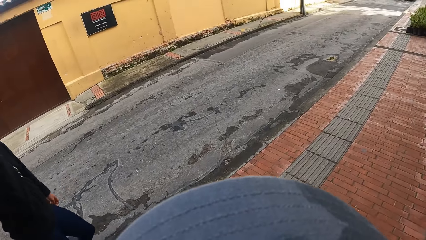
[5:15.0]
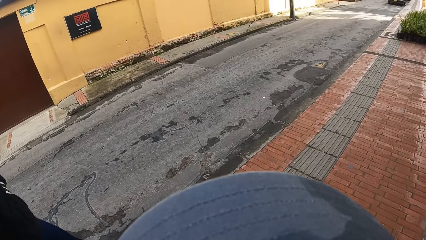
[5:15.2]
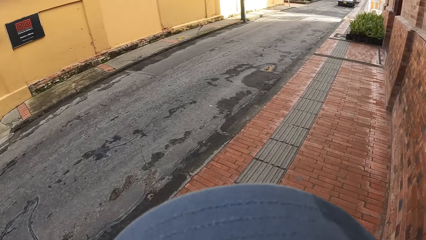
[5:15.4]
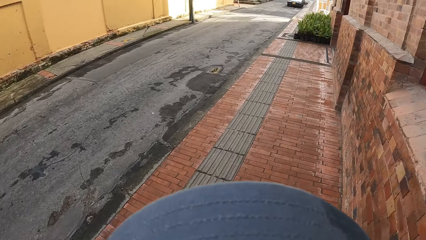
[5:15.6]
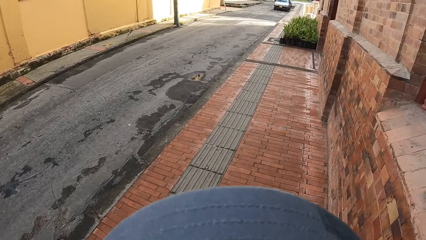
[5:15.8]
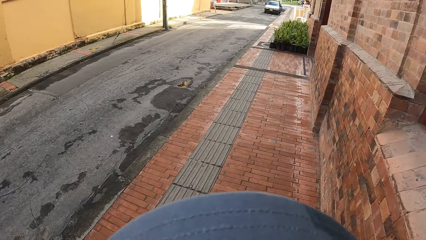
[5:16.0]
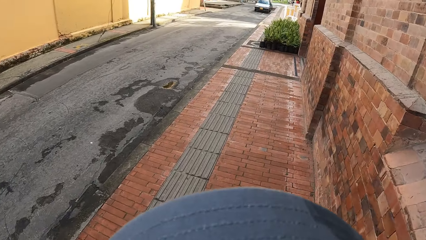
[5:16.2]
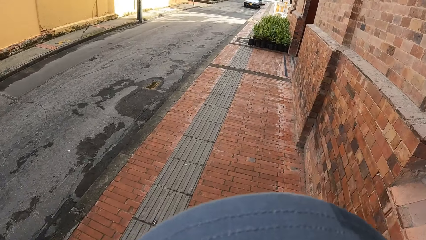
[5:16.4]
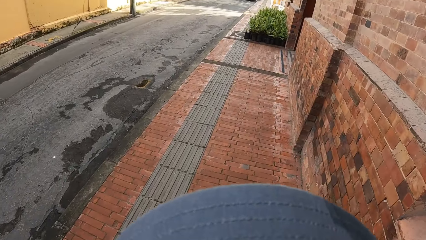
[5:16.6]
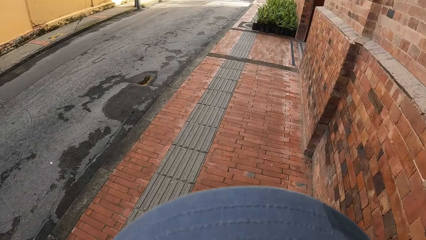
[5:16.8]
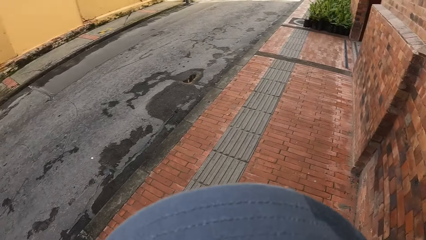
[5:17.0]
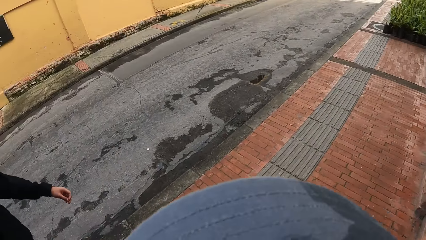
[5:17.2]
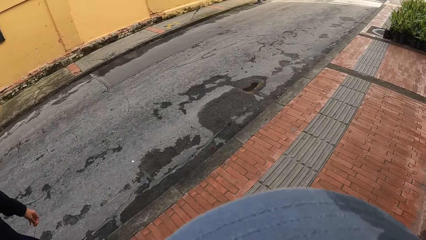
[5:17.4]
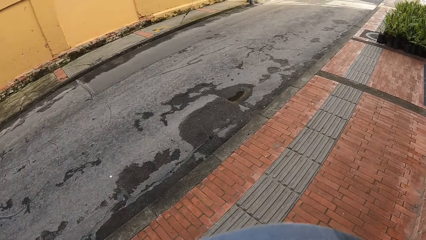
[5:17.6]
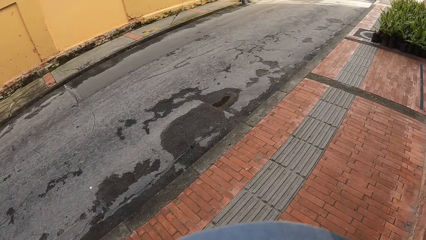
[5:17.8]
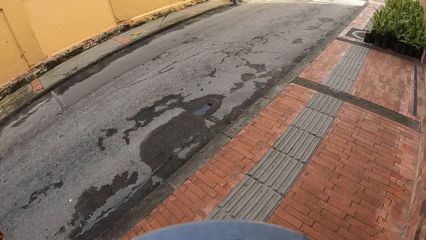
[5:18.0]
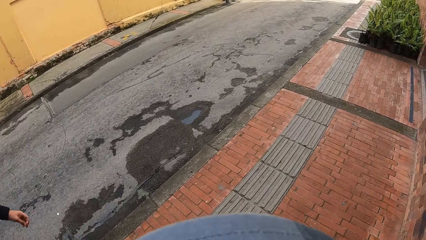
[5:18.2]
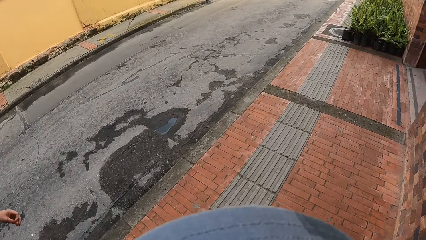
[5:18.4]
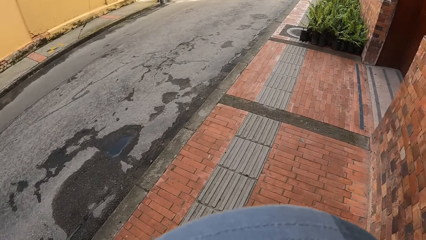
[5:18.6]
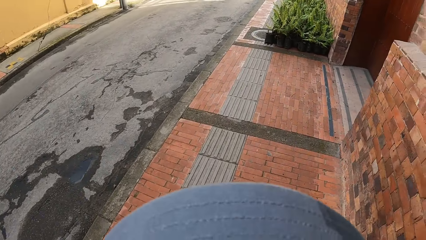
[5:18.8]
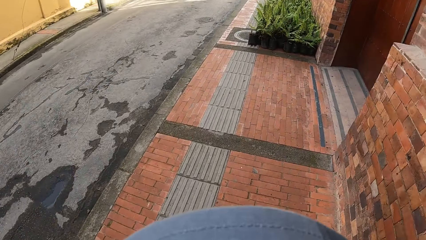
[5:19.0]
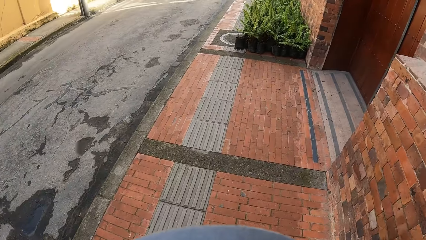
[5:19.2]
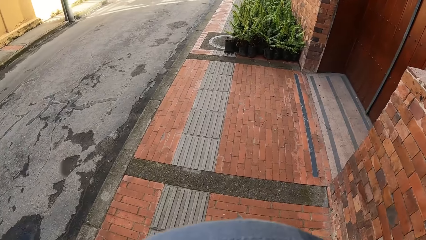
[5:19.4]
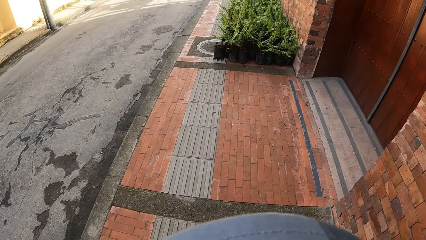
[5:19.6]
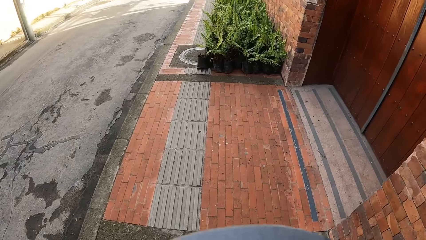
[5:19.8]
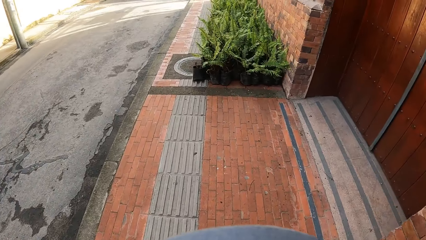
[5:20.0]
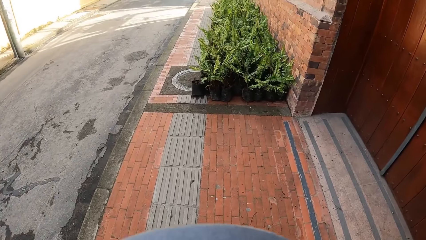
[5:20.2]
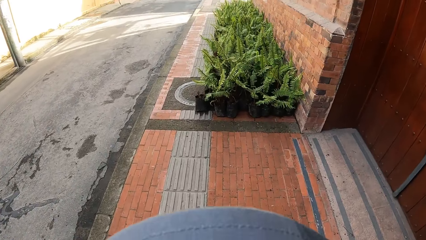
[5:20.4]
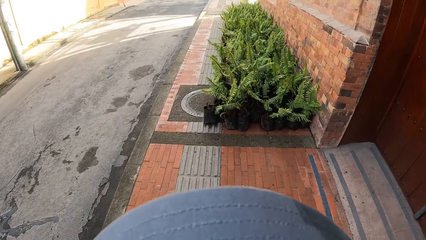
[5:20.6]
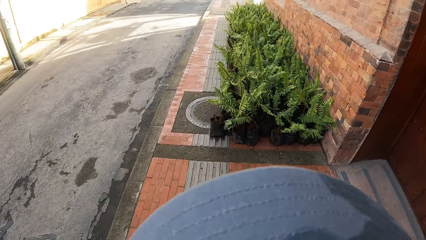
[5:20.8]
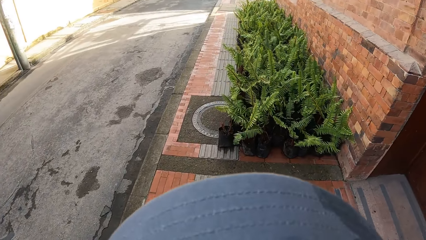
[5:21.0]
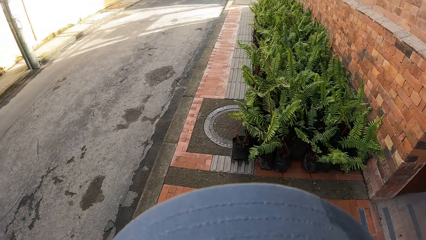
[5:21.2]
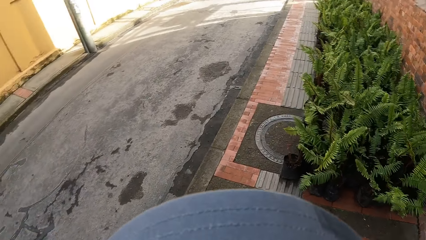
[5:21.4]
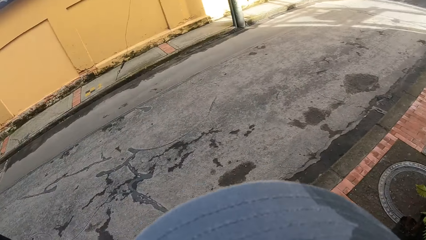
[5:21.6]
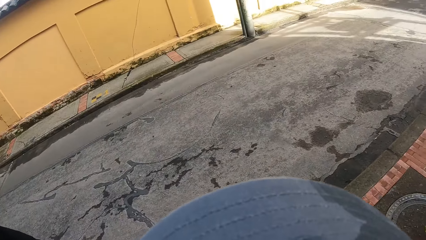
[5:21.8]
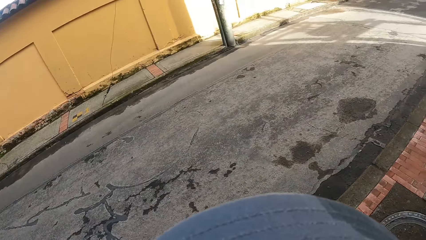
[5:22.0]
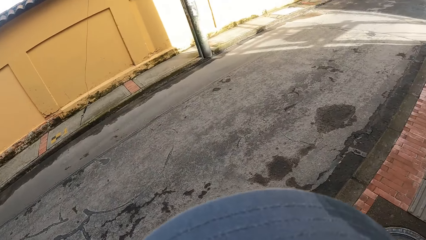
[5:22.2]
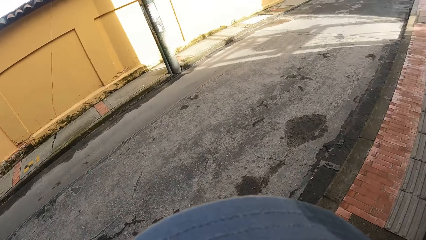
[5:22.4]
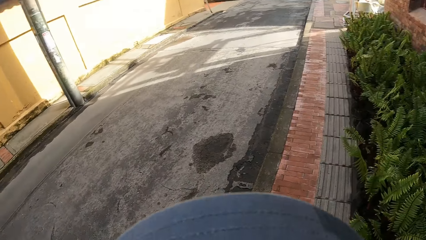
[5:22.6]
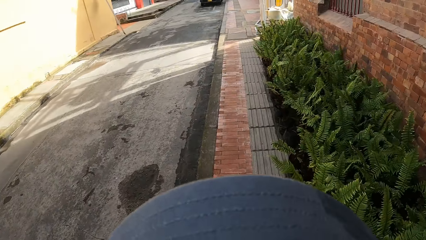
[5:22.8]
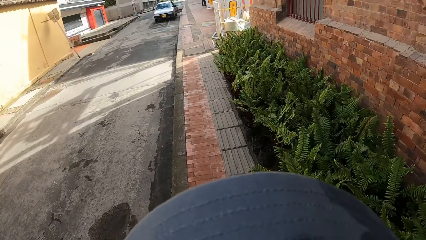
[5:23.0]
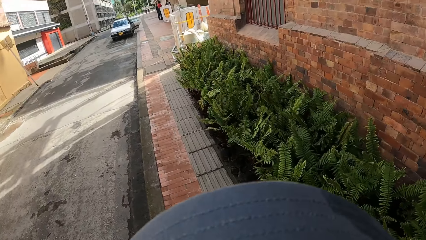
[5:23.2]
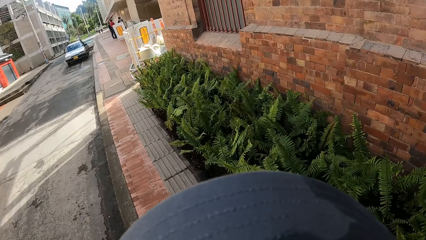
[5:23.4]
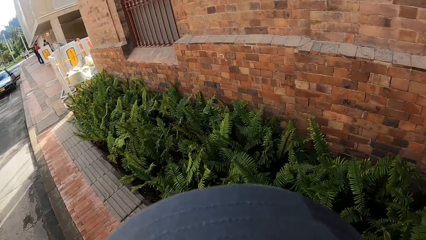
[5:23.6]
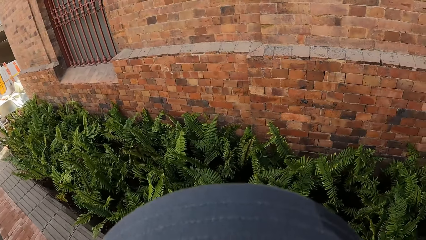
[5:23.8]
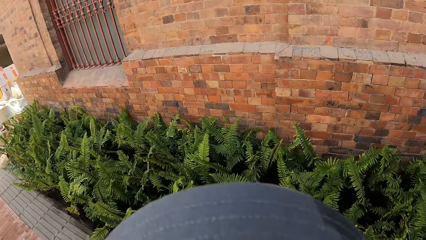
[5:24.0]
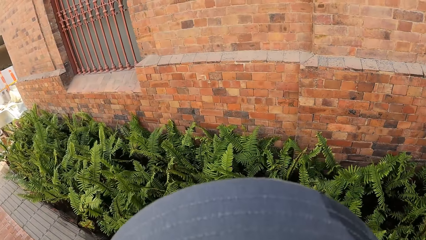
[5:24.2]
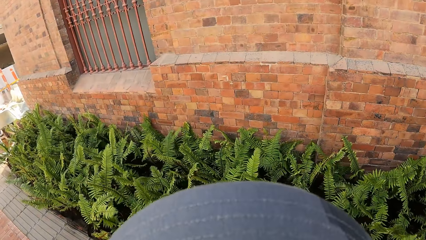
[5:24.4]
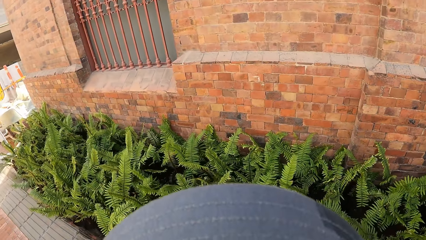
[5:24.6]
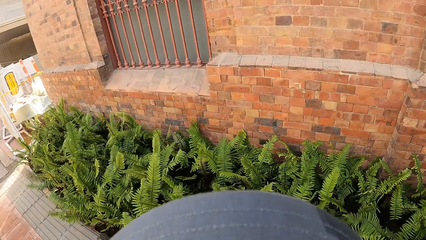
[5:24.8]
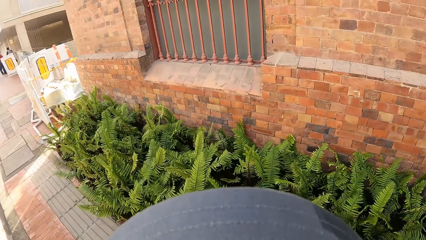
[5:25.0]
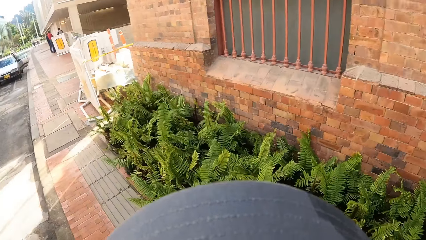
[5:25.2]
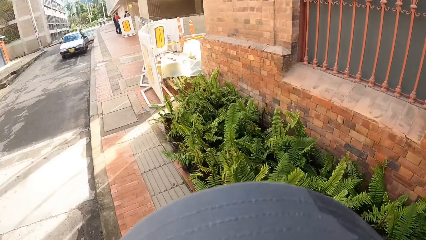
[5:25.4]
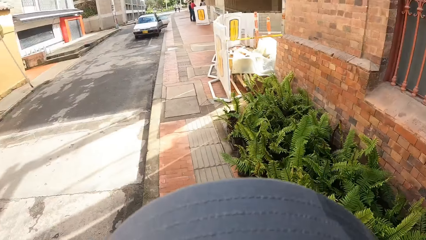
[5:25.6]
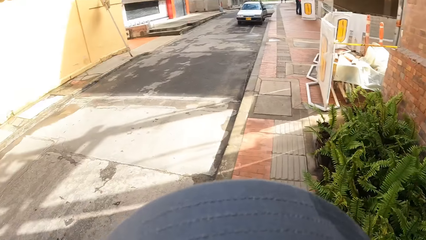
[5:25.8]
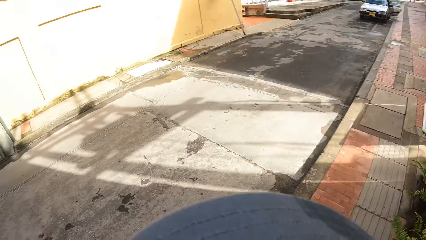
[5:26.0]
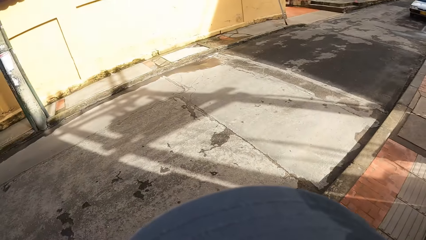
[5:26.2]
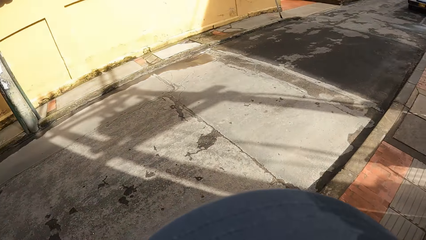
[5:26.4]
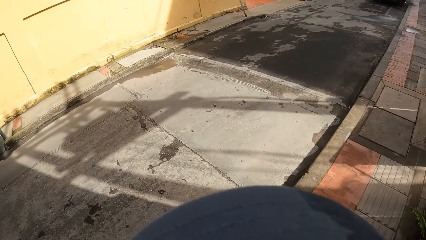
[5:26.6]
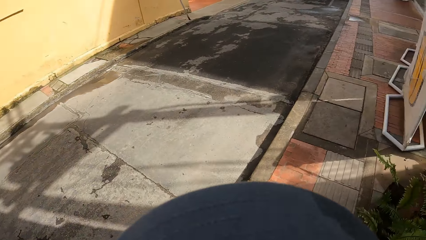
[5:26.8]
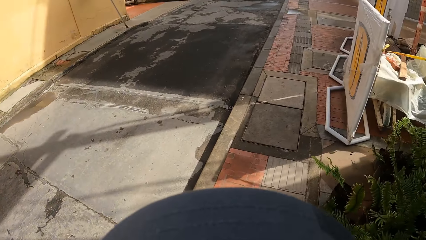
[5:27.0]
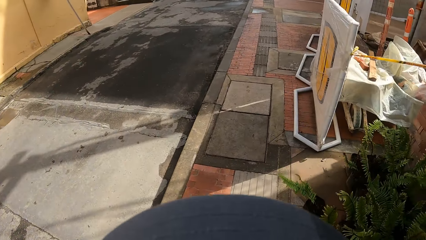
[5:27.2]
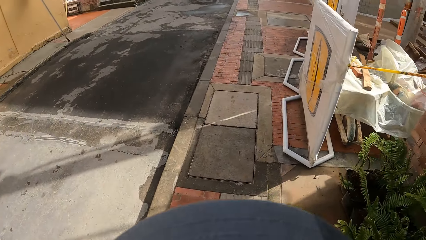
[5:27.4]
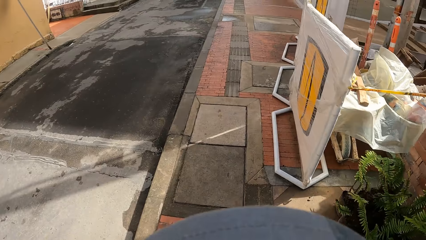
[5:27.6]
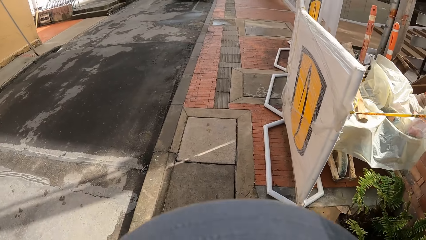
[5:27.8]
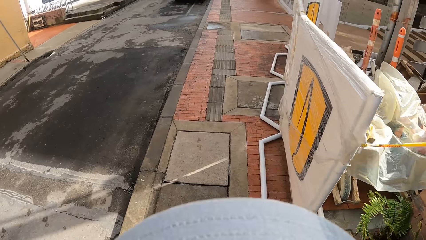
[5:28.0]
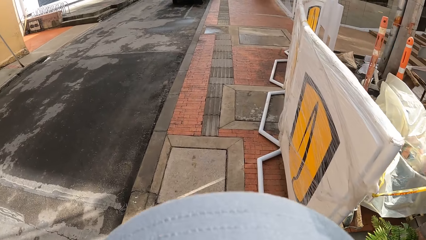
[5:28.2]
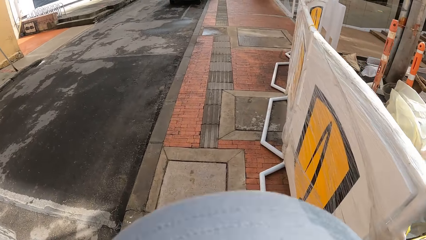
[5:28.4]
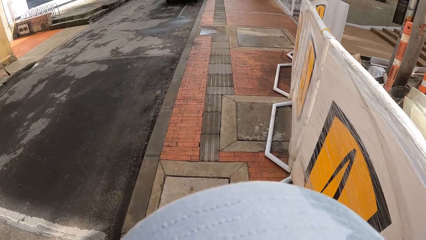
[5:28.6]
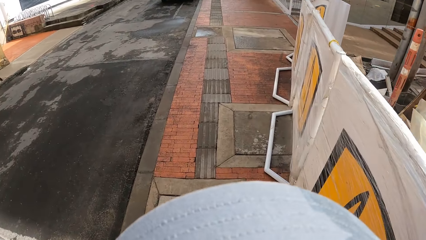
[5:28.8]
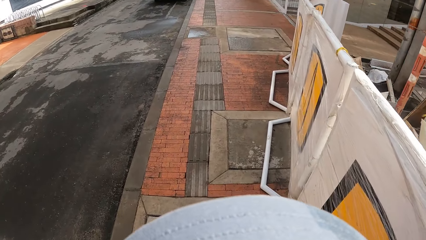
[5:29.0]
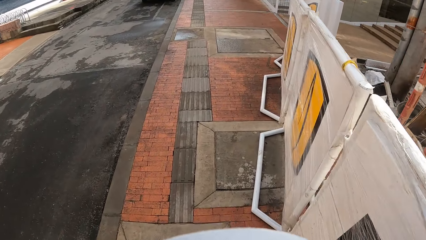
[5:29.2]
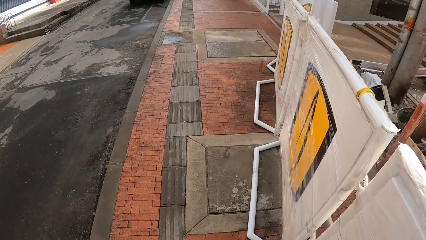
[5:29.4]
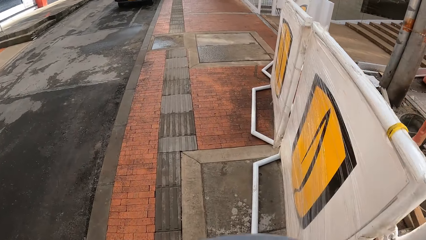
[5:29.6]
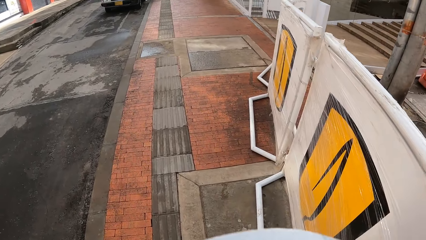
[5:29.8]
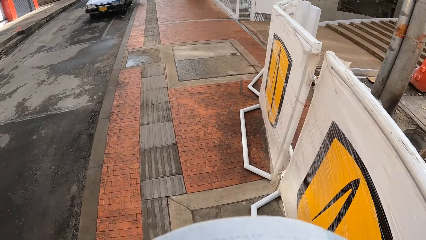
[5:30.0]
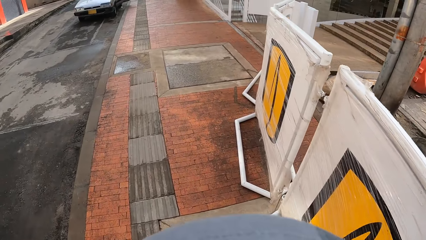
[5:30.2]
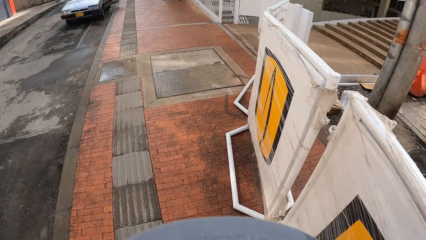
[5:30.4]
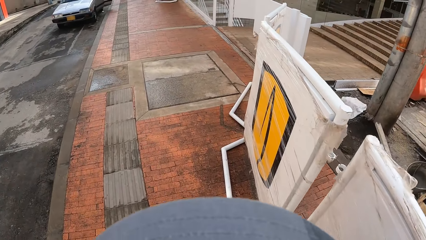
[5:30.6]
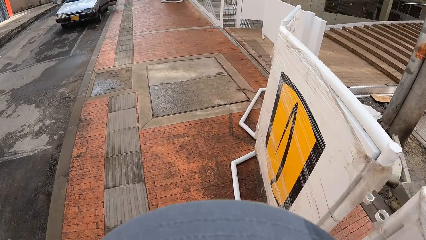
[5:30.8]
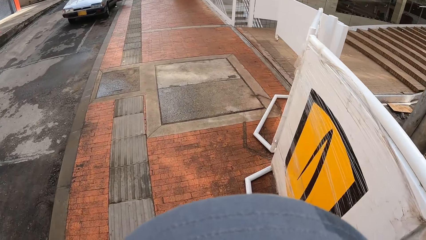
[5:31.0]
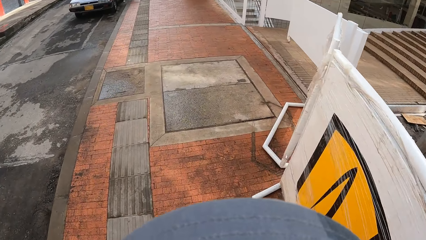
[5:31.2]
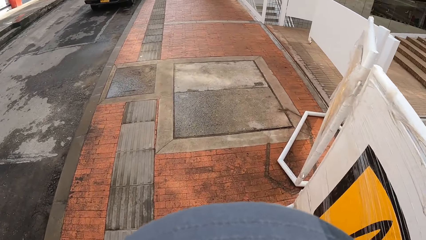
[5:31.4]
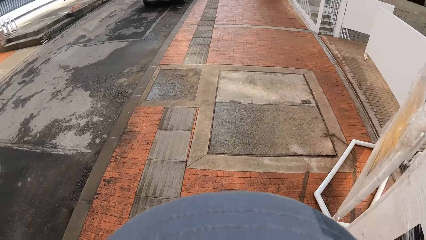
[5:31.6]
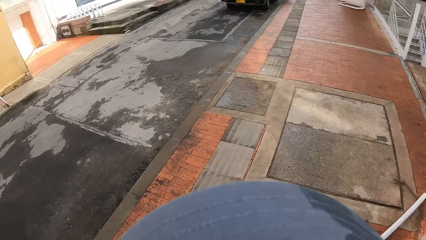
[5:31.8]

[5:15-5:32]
The camera wearer looks at the man. They look around.
